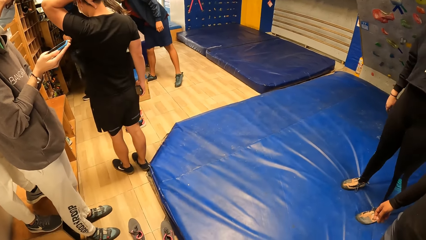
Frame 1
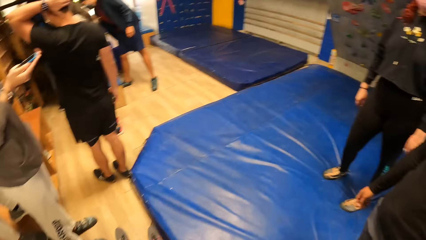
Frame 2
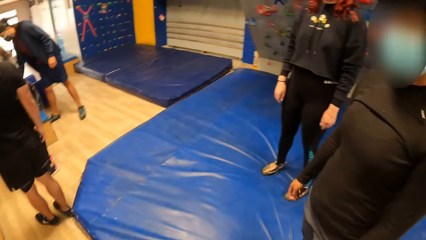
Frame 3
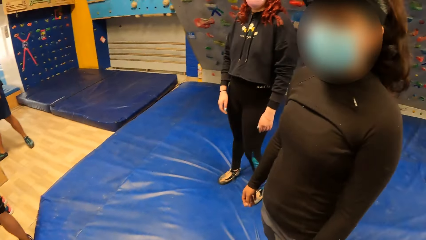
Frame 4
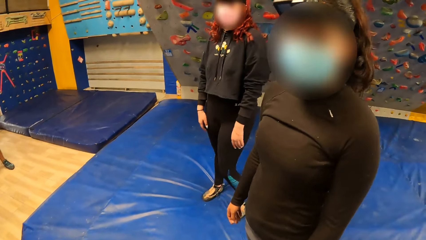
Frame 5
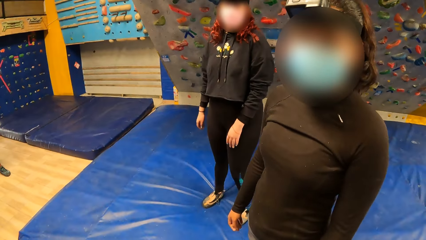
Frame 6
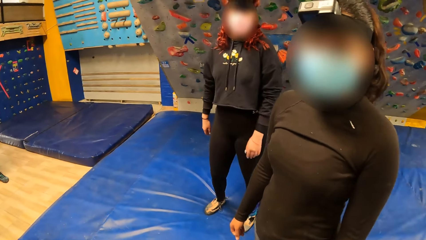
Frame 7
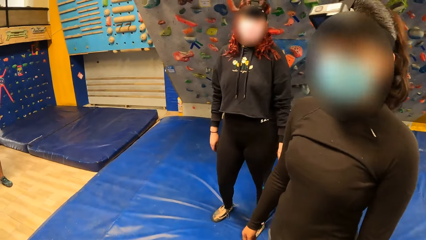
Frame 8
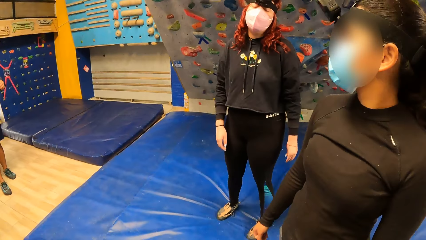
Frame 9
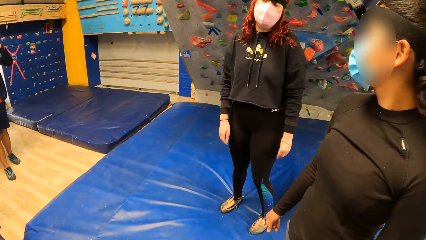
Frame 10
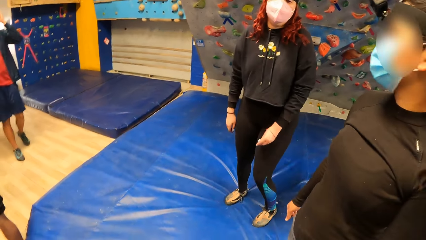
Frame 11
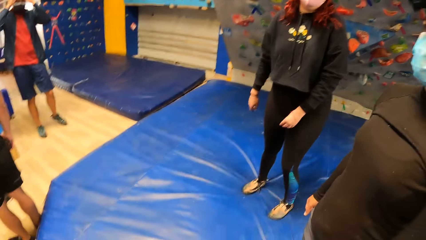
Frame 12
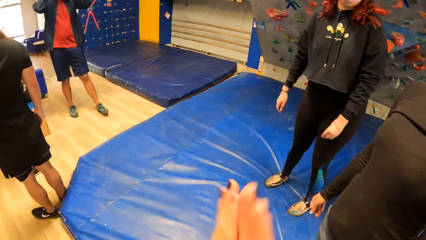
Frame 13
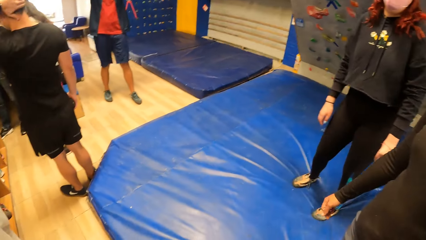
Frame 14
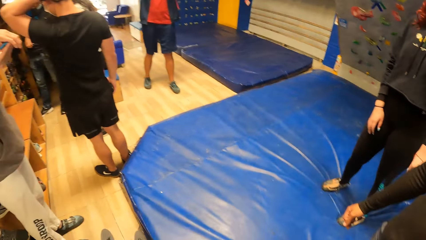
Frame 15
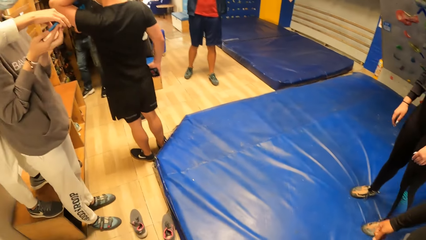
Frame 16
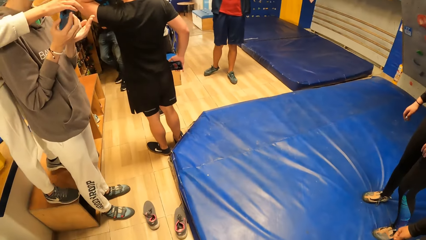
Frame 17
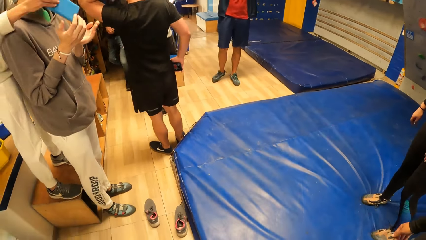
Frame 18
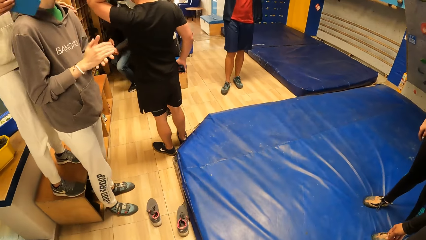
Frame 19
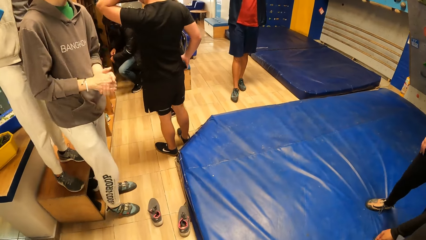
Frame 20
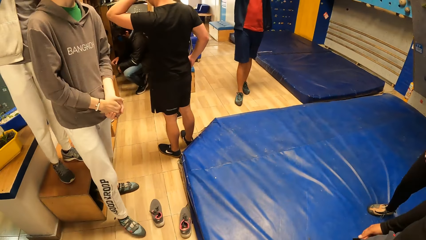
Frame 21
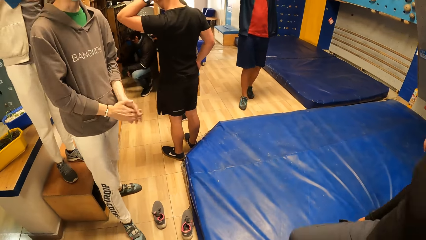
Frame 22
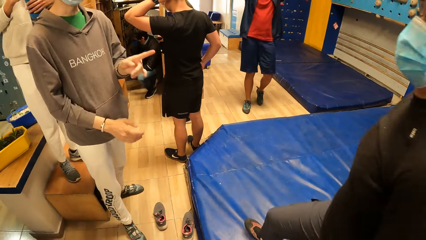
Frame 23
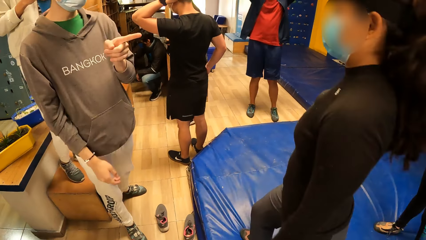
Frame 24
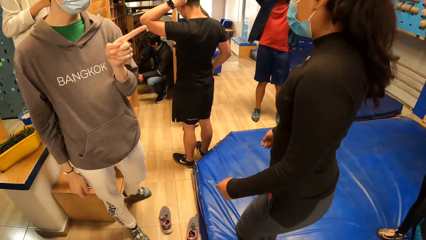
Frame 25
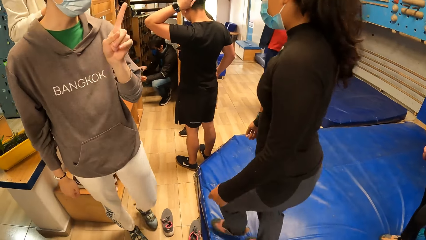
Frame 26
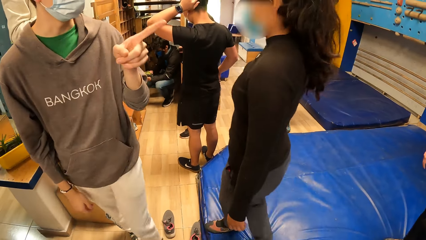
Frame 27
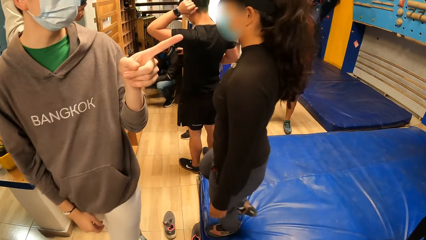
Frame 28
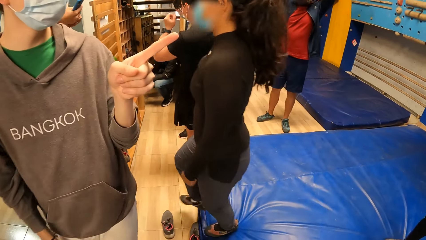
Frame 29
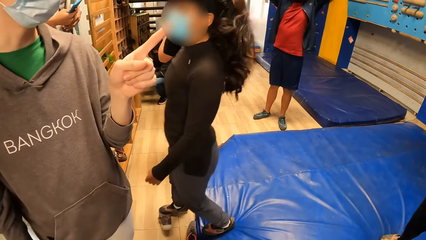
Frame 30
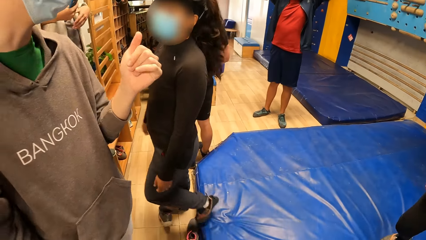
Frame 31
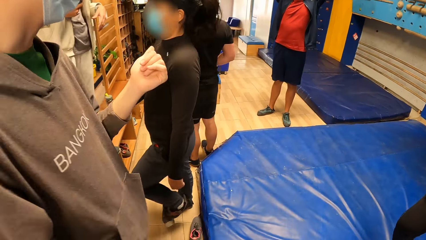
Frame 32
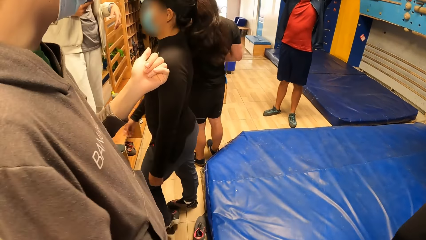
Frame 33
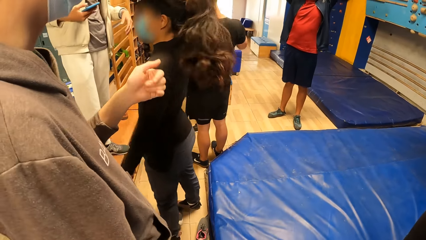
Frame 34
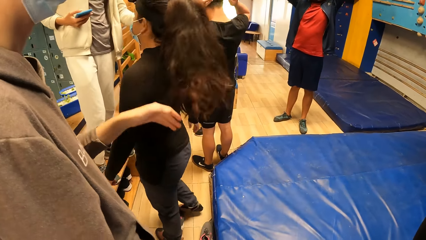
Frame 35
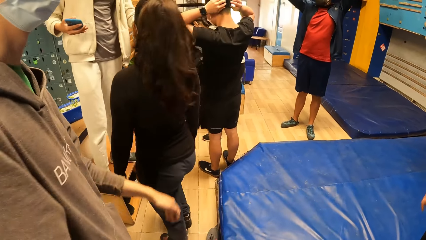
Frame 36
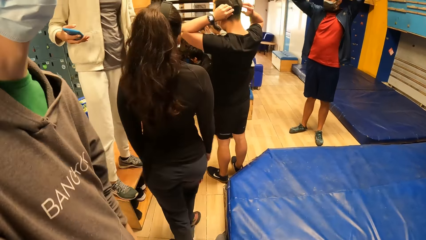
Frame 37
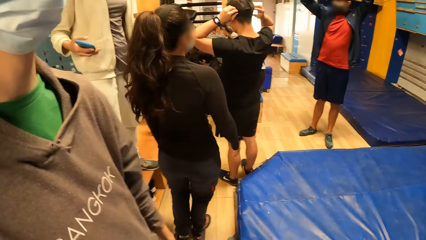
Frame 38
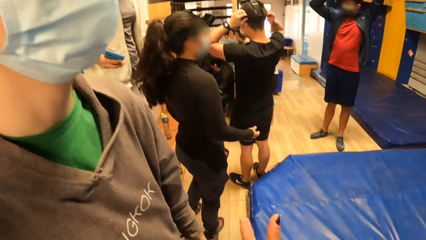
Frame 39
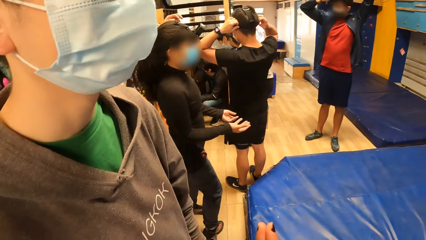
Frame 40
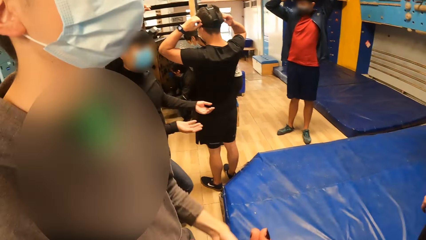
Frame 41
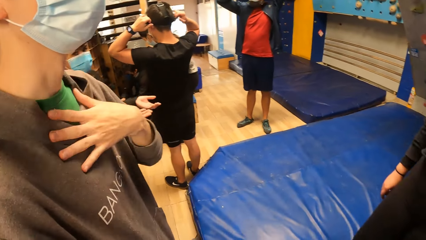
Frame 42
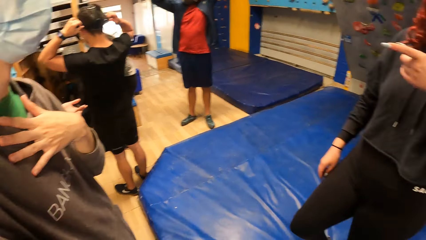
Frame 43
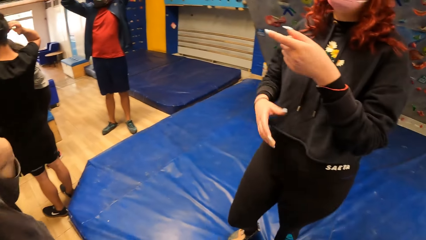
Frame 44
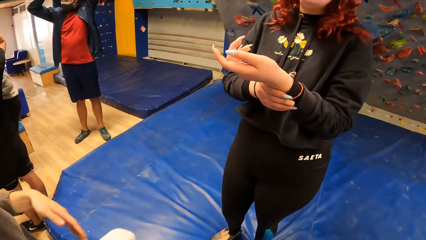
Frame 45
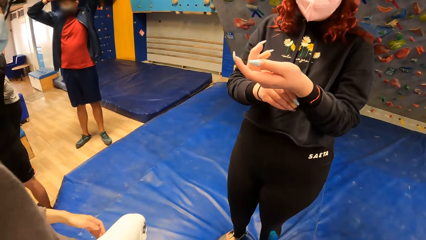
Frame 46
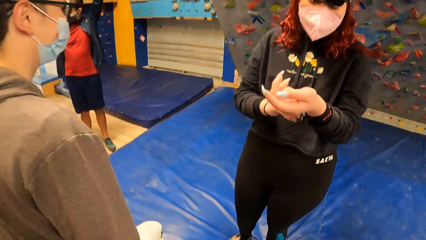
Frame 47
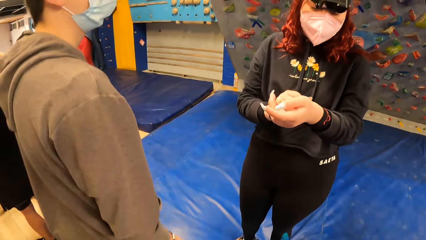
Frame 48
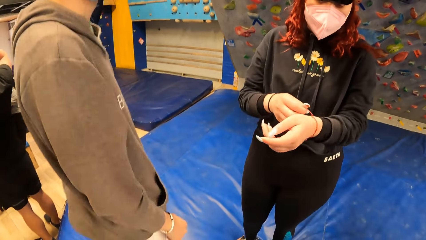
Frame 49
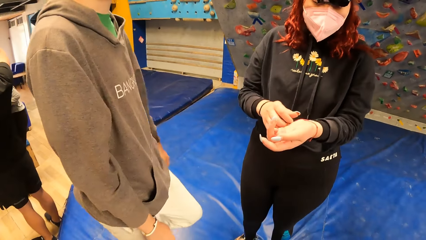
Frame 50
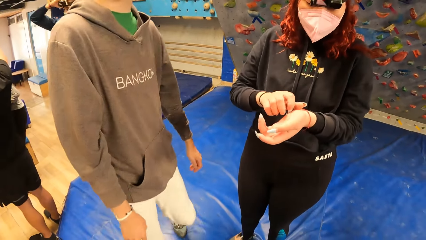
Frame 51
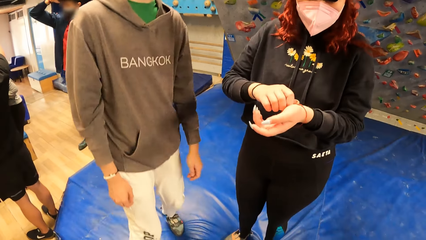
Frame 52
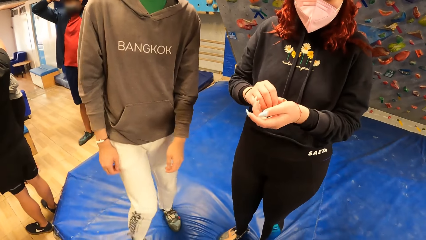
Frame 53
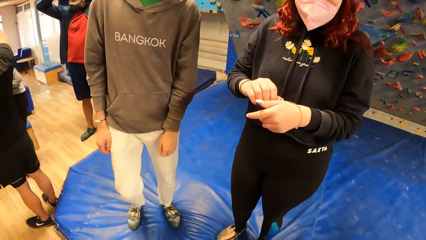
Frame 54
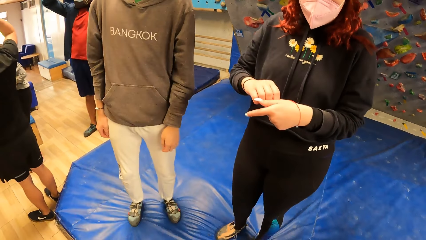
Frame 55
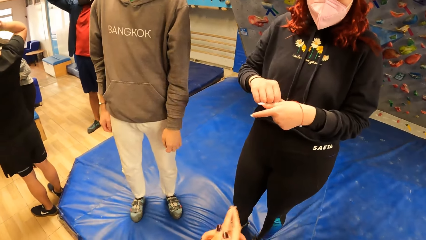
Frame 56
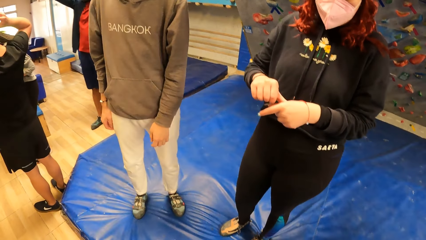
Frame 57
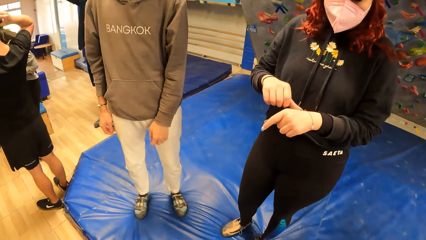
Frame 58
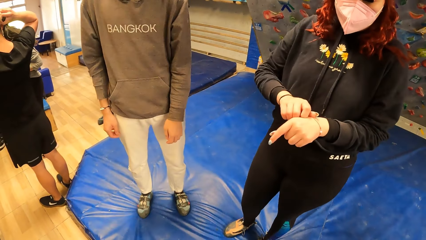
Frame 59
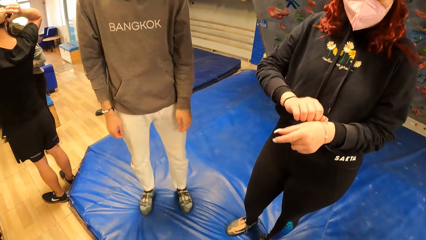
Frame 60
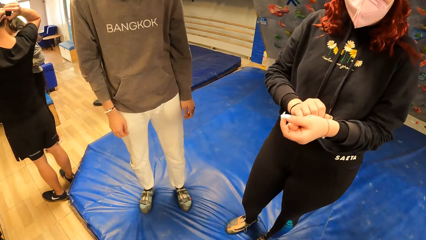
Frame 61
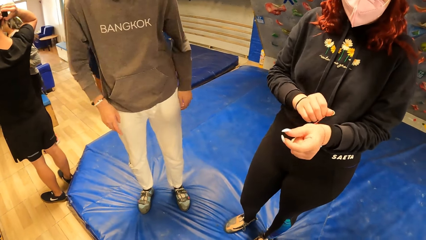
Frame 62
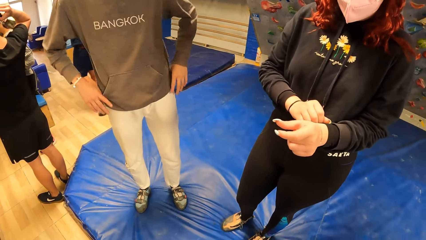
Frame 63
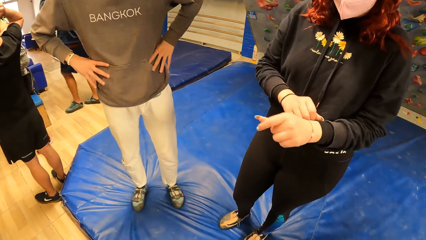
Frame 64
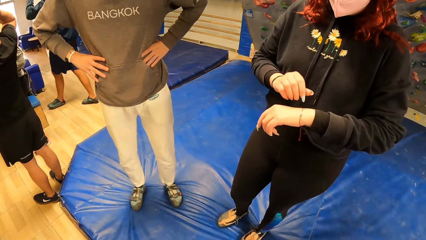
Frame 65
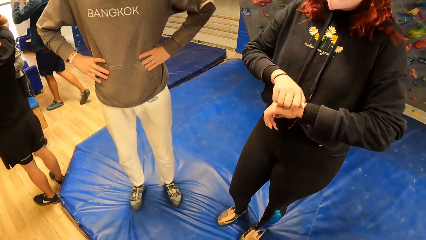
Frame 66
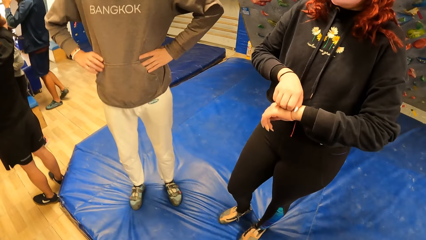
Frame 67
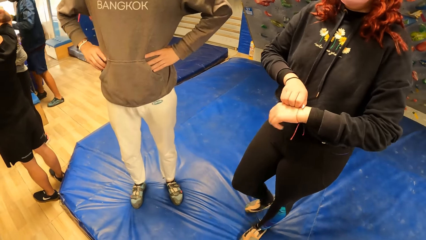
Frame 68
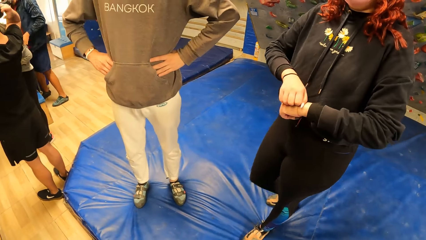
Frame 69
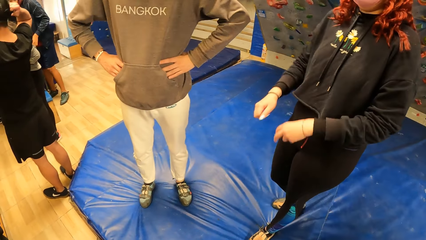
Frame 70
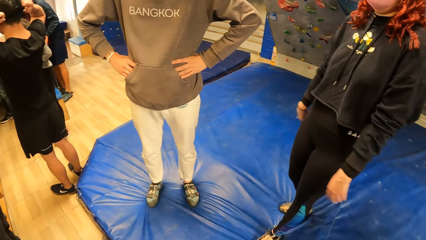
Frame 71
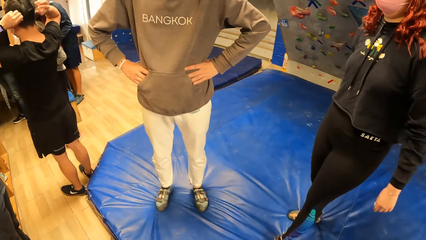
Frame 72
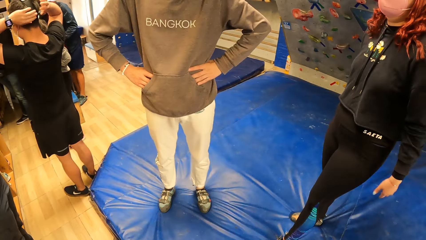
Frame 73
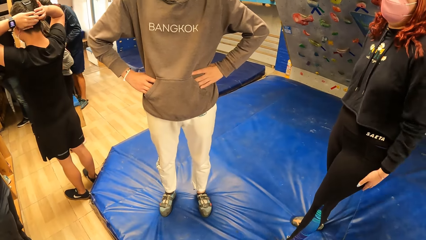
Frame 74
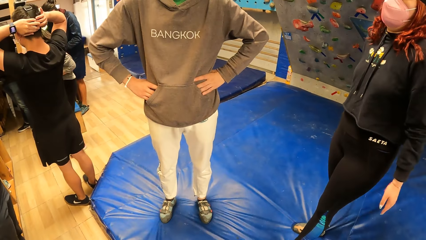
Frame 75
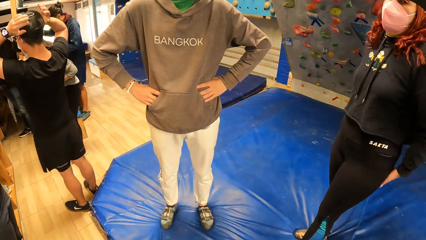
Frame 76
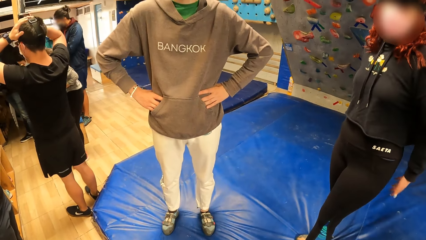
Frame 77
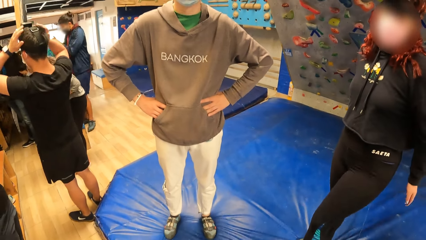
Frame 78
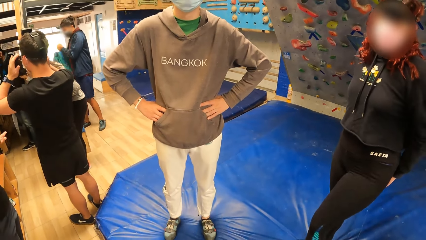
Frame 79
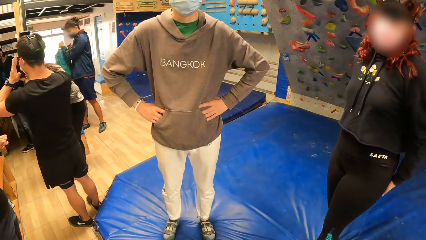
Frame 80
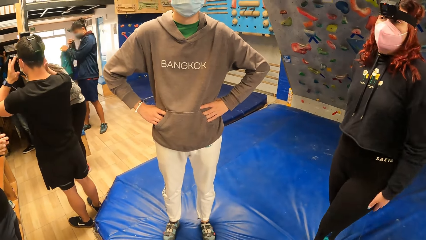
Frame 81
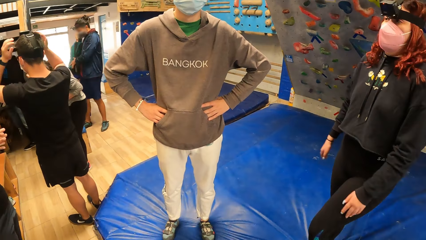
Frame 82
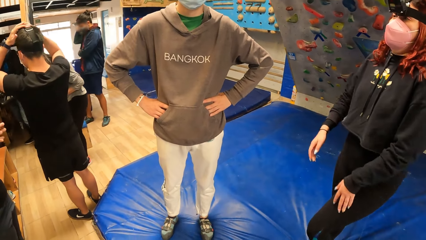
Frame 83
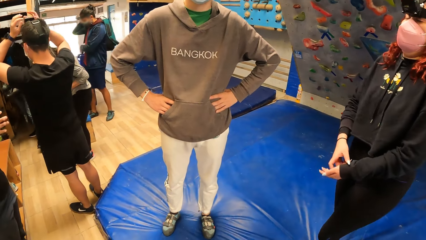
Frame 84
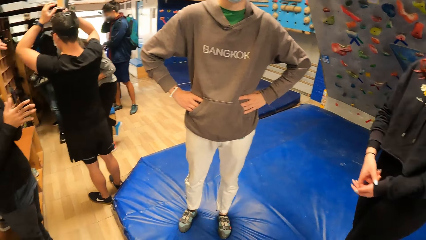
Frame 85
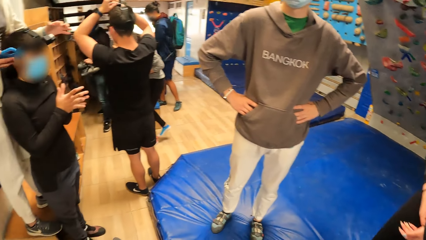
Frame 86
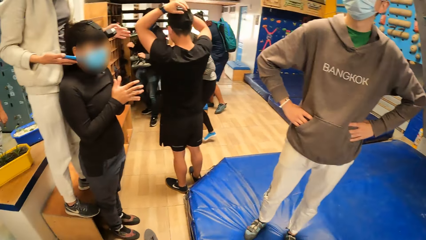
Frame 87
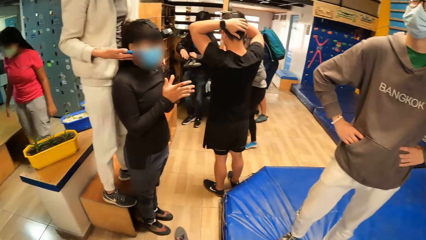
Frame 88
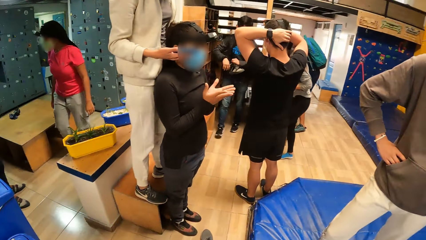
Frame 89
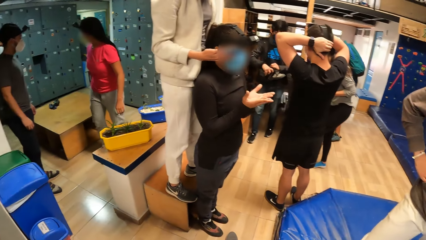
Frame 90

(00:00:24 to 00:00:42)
A person swings a hand. Another person walks around. A man interacts with a woman and another woman. The other person points around. The first person makes a wristband. The first person swings a hand.
